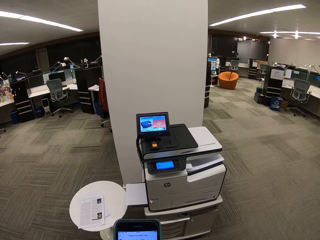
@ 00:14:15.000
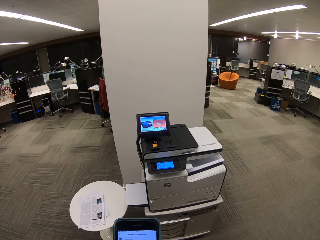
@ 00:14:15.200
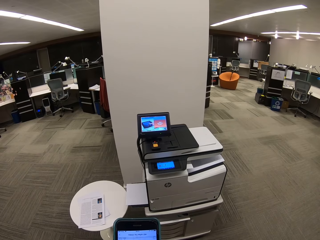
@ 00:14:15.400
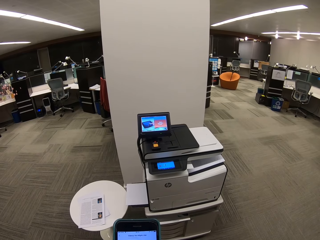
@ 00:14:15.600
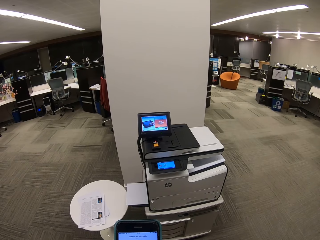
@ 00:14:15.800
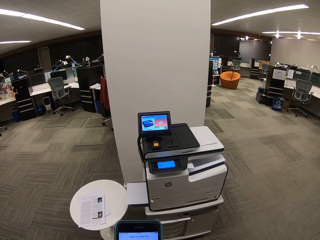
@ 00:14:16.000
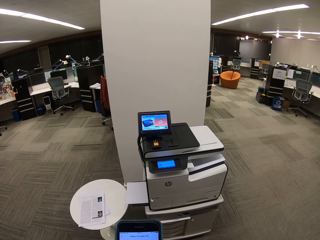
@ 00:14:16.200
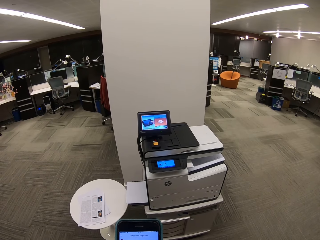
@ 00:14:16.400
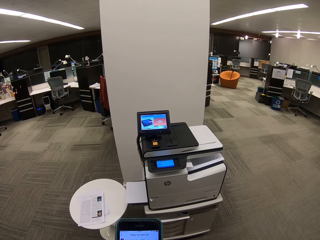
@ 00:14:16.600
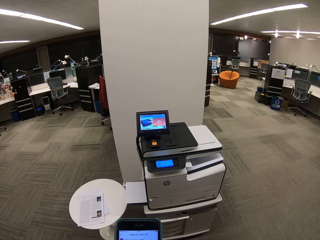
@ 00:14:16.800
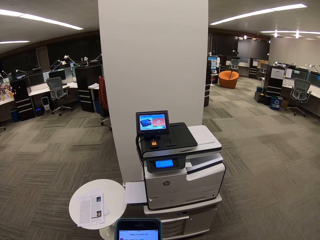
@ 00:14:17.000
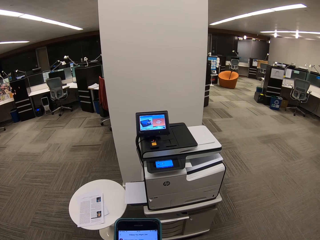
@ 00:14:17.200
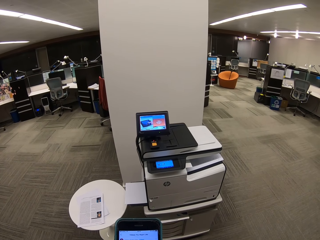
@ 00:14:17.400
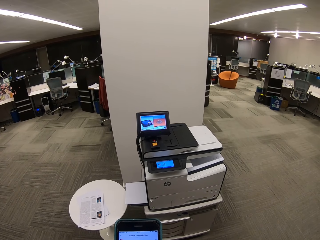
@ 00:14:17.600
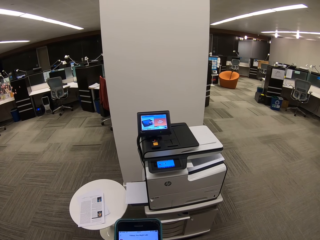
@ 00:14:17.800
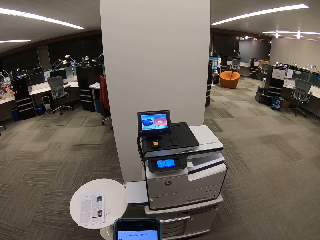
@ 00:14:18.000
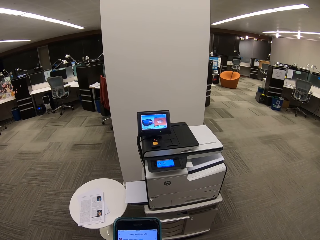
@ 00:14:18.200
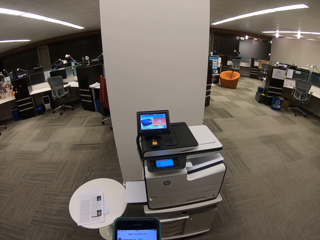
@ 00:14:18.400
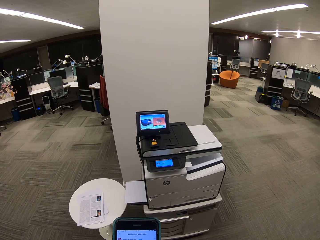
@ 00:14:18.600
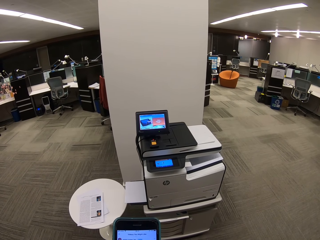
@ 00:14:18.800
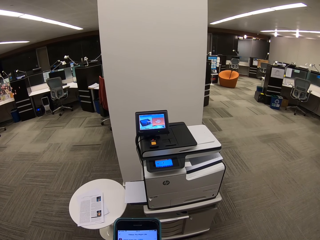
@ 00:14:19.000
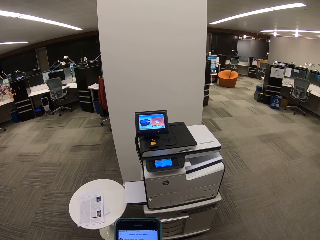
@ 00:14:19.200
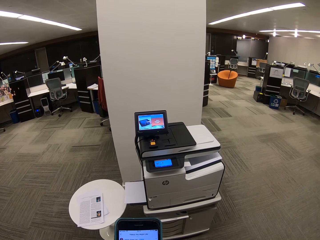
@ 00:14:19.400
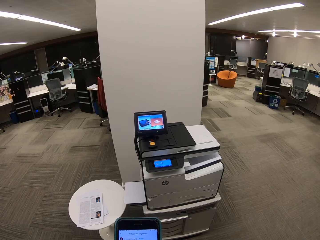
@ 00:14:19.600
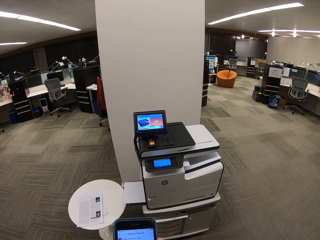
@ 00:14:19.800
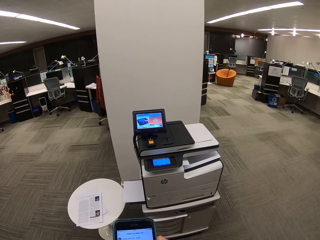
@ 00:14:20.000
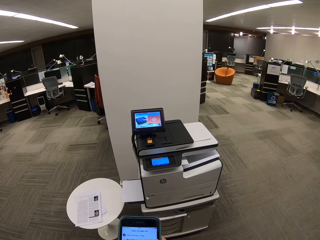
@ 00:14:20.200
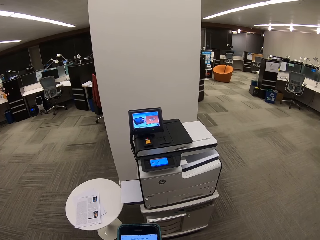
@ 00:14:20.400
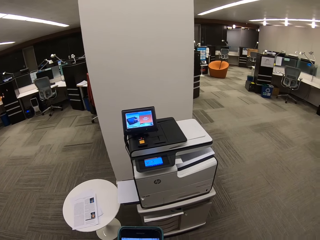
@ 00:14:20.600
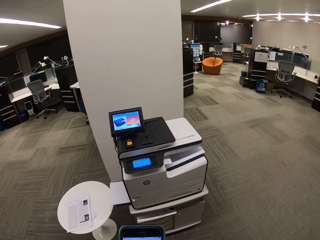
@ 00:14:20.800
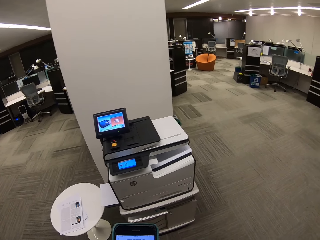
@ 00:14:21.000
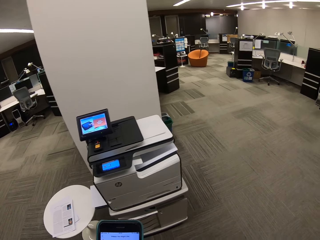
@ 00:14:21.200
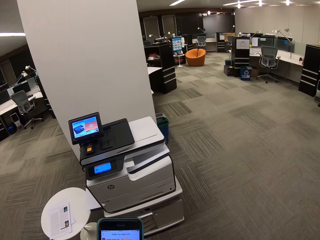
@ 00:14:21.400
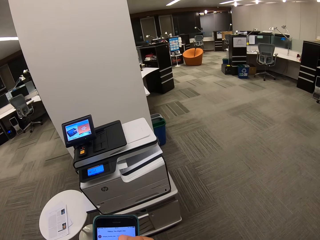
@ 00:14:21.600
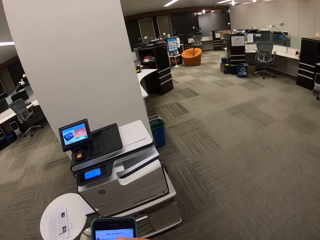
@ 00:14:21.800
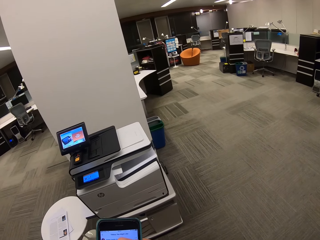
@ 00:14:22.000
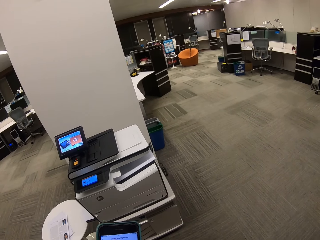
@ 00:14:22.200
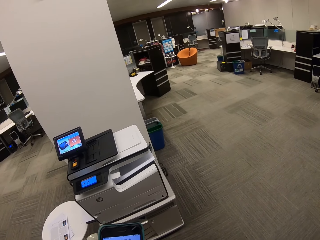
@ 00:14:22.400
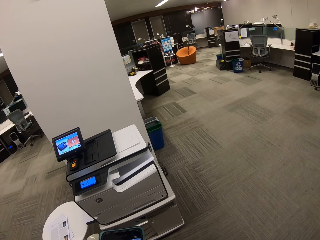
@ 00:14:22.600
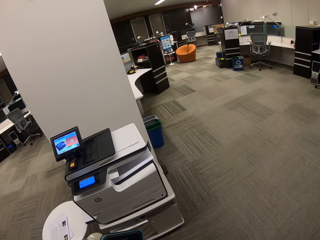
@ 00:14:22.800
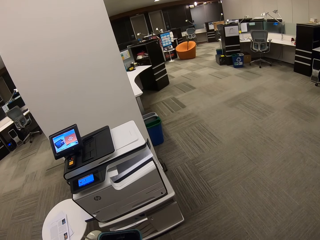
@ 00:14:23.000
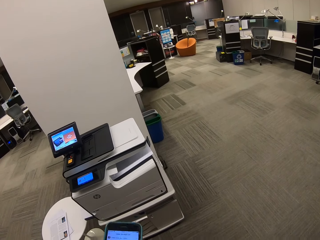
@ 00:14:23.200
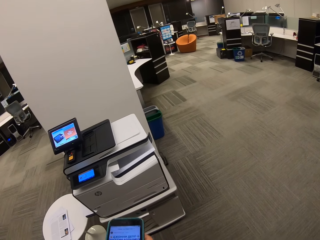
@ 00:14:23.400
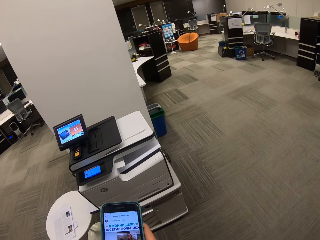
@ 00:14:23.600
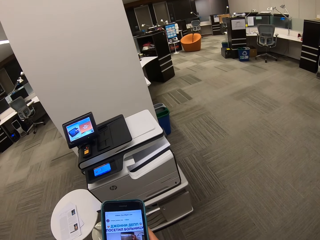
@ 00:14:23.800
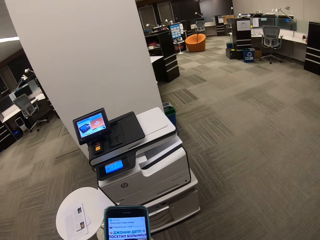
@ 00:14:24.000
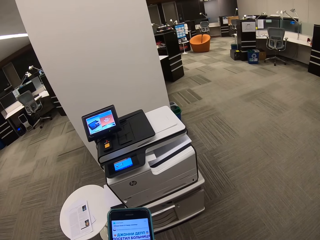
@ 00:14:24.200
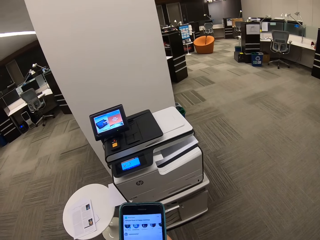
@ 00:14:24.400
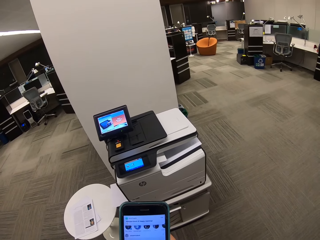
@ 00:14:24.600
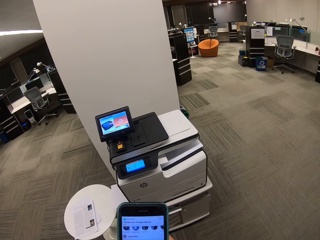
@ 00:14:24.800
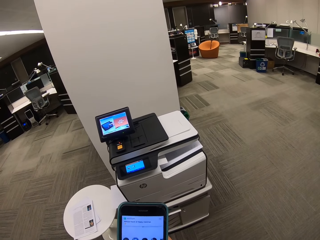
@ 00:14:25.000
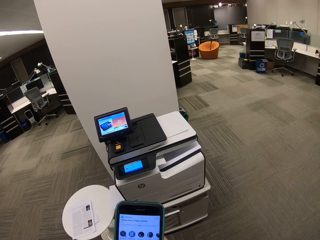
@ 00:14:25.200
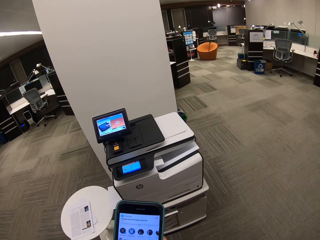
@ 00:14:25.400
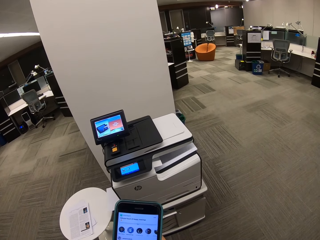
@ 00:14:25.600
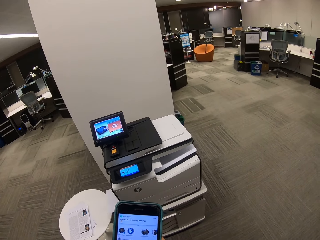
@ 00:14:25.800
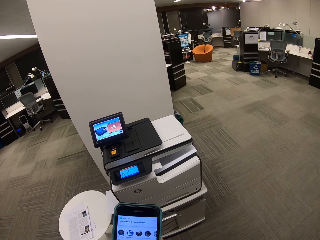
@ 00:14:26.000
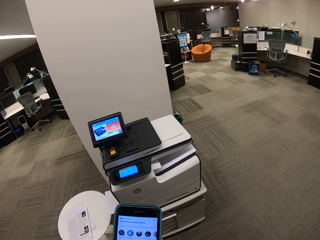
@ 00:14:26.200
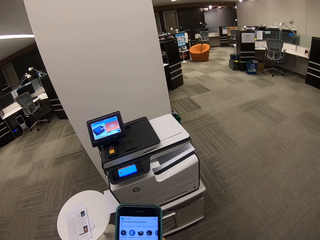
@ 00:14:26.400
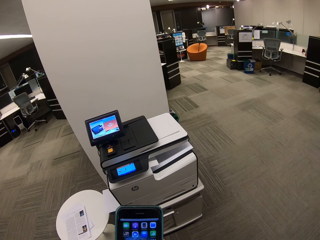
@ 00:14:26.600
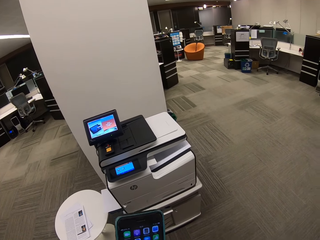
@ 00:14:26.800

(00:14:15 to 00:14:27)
The camera wearer dials the phone. They dial the phone again.

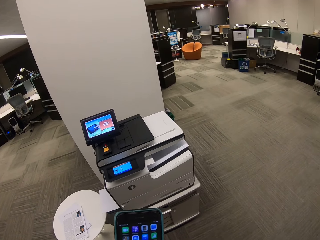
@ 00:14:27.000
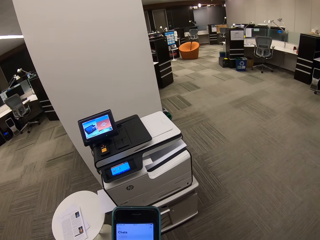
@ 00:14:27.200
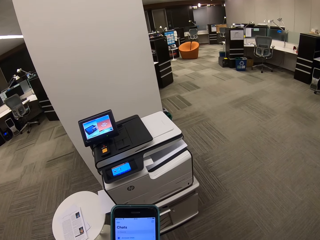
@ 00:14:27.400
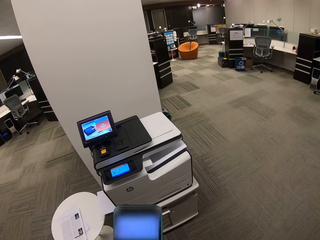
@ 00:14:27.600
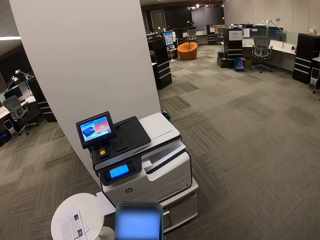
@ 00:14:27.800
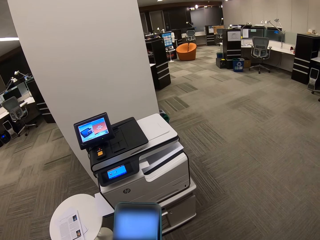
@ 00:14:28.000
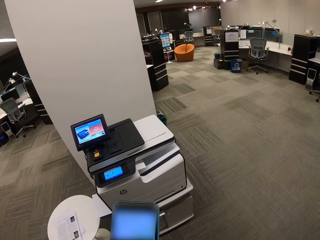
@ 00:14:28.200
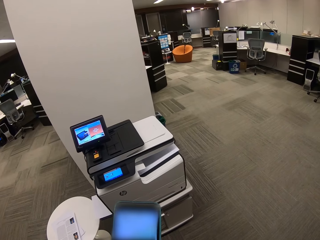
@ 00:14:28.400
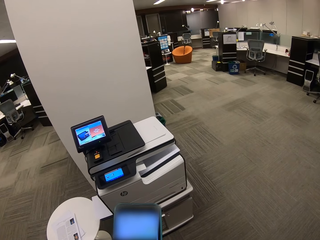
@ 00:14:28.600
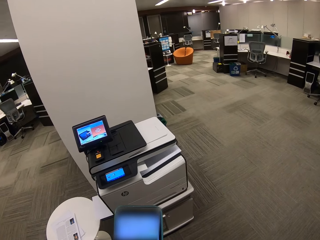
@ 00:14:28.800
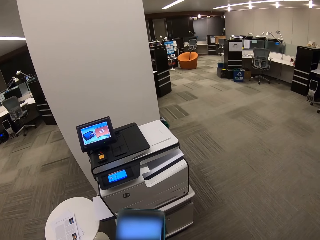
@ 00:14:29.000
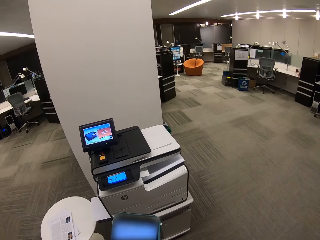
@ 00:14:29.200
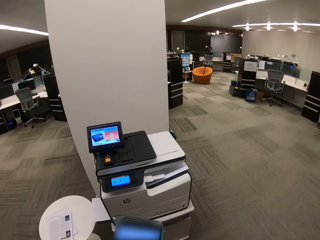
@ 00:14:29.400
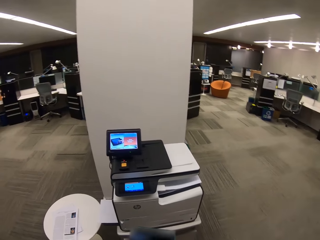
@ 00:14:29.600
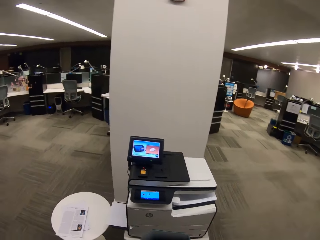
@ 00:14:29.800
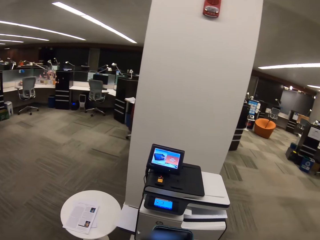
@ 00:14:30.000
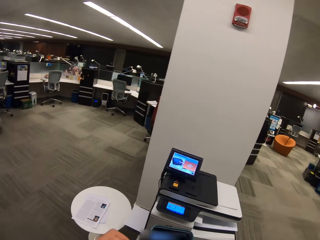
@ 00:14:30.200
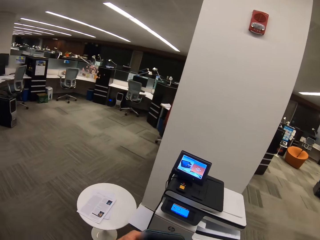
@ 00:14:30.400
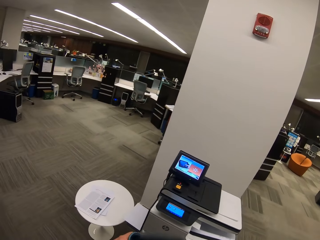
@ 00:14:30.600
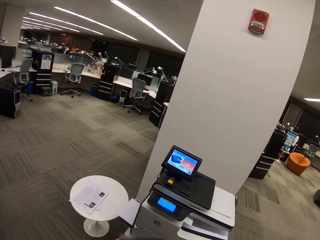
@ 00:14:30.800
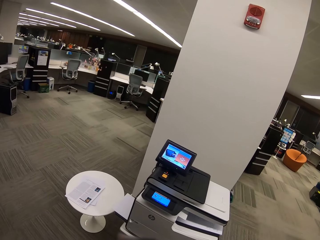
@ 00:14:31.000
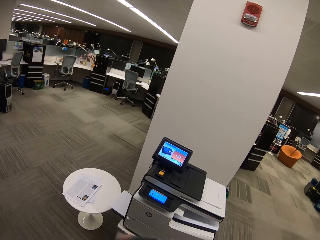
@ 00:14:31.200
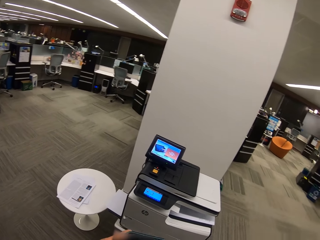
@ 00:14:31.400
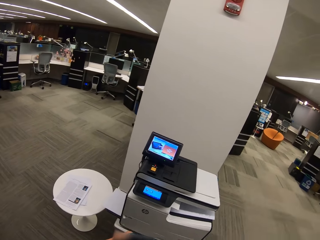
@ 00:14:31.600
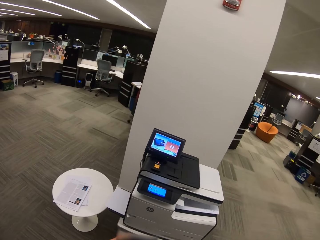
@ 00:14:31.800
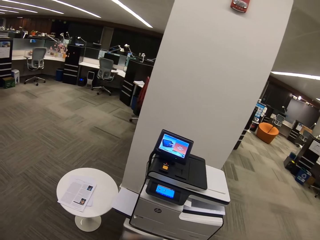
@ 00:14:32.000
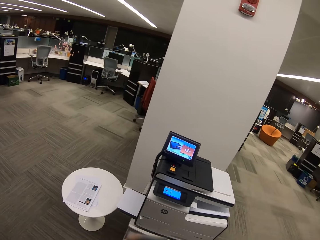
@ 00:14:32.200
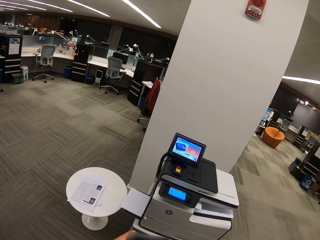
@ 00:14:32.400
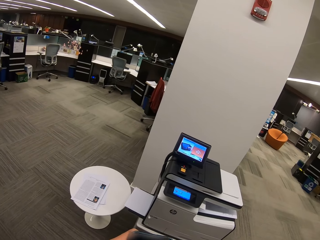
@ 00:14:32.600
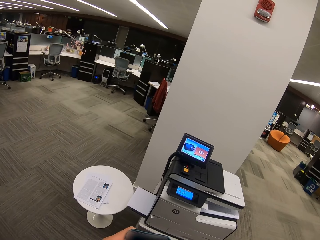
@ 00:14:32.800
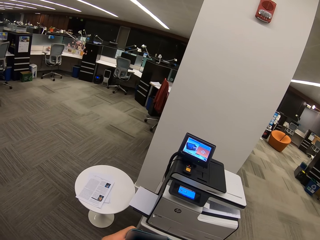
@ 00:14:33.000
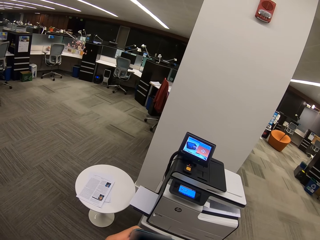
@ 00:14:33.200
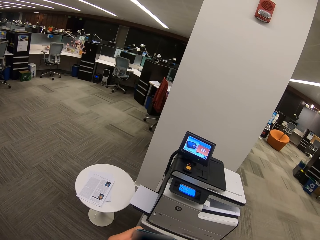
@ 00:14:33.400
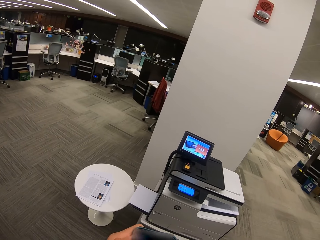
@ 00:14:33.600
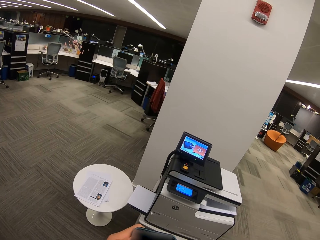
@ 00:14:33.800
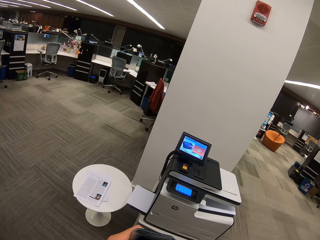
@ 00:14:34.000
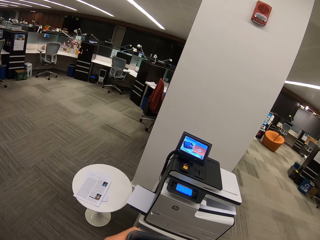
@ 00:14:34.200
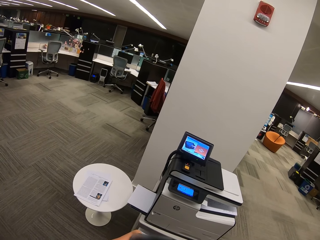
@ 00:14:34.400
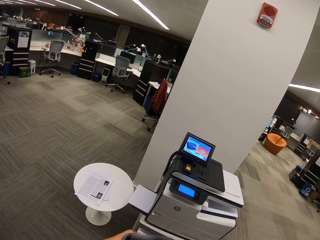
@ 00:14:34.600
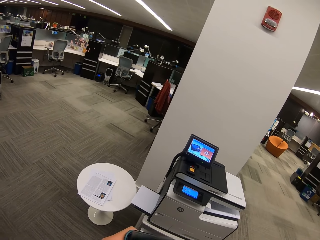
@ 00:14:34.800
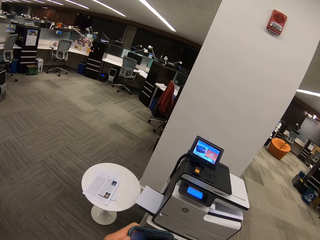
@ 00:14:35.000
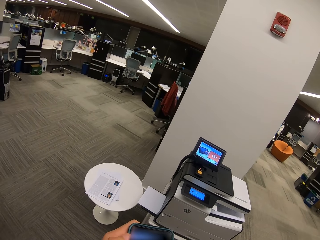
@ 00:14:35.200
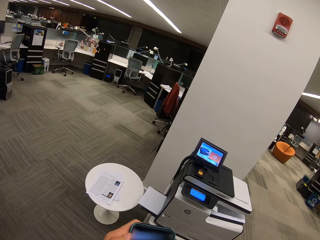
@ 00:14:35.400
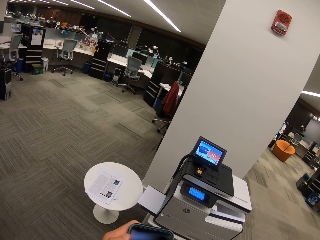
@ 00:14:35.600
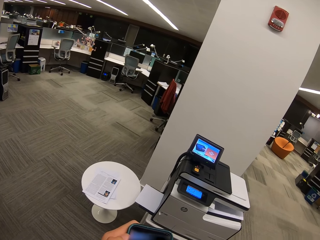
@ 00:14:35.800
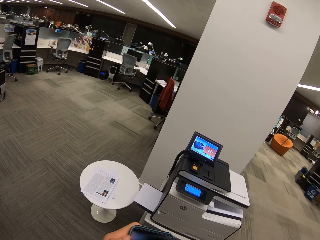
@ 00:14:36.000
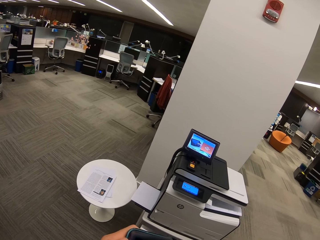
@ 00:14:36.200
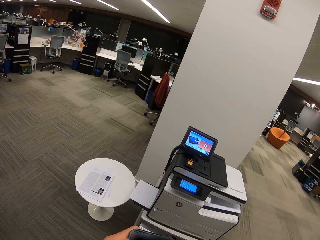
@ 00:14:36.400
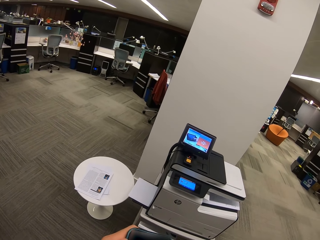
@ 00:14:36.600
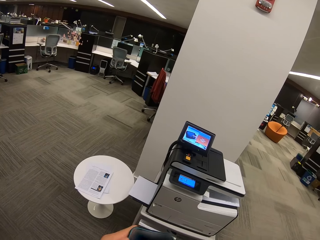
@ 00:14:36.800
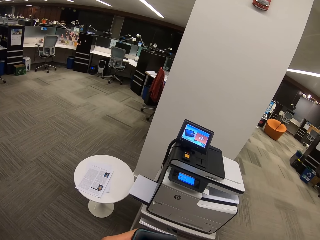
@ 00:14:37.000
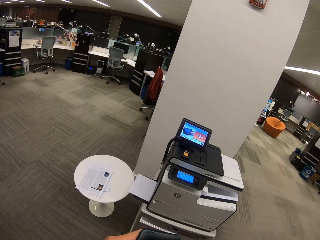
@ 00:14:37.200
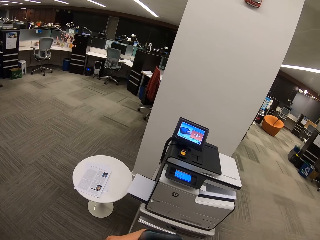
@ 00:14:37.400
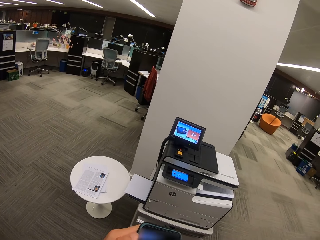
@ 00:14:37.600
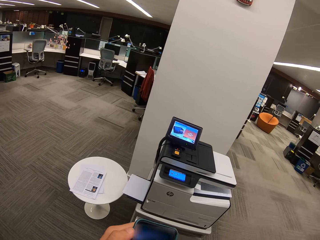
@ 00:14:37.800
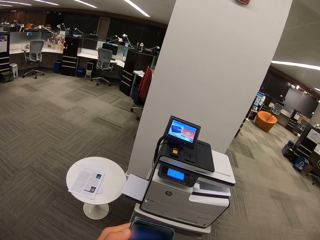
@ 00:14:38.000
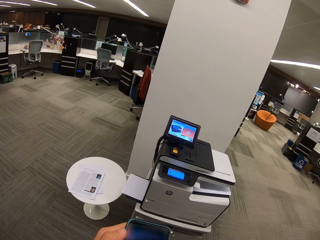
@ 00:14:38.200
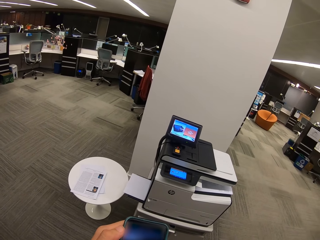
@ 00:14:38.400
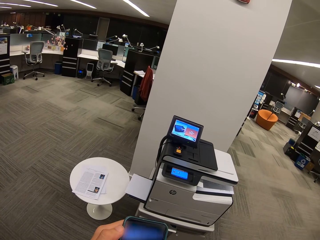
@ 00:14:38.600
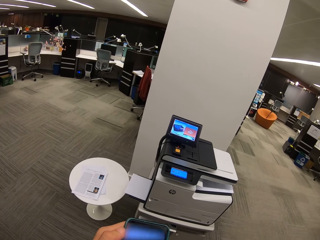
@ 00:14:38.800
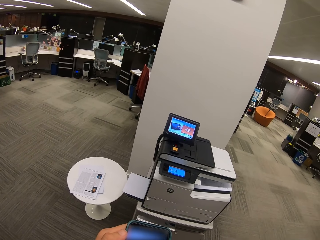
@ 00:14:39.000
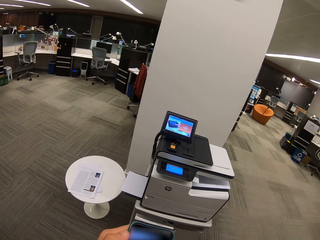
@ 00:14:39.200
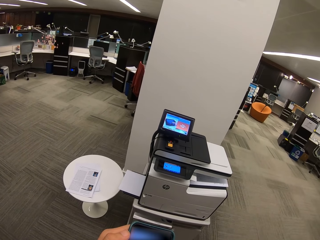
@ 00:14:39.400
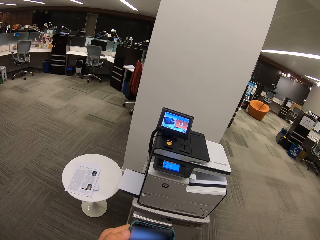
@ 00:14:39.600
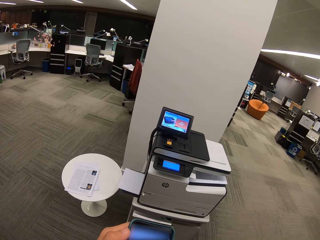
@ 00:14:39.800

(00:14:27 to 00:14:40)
The camera wearer dials the phone. They dial the phone repeatedly.
